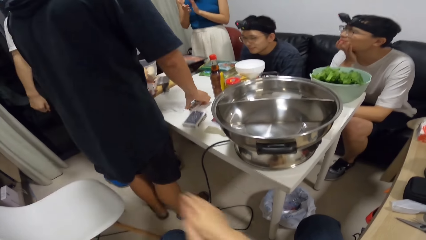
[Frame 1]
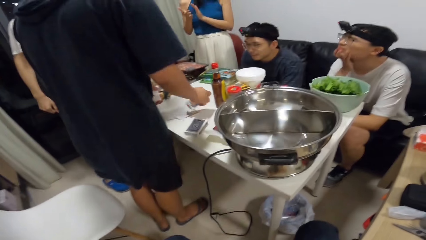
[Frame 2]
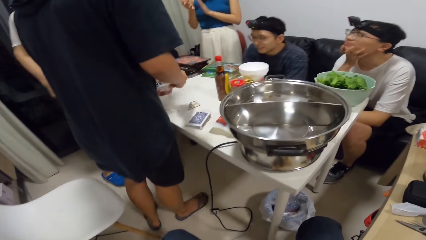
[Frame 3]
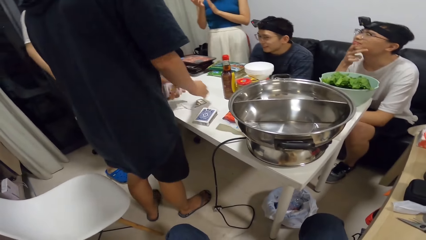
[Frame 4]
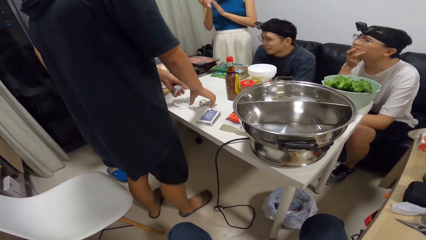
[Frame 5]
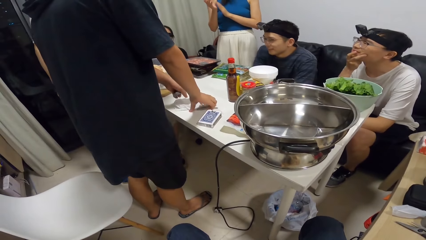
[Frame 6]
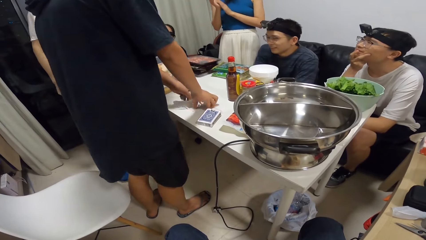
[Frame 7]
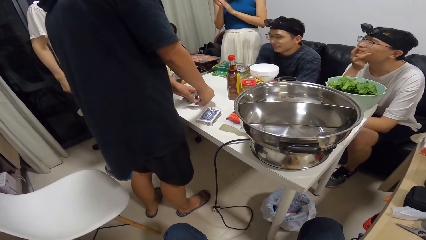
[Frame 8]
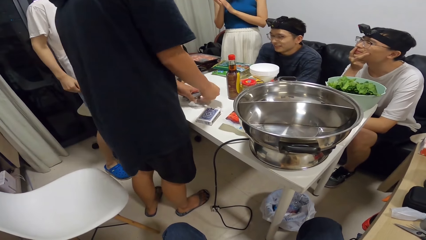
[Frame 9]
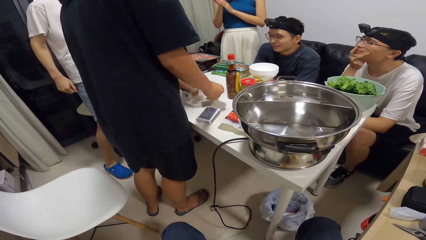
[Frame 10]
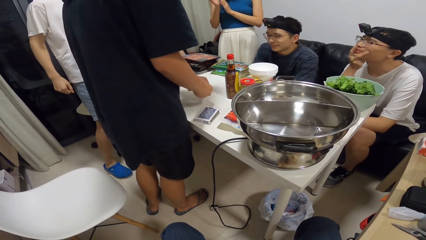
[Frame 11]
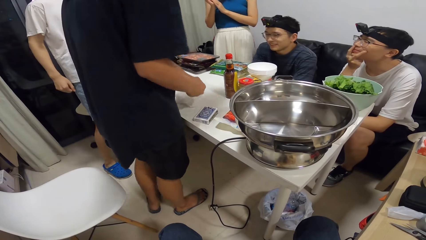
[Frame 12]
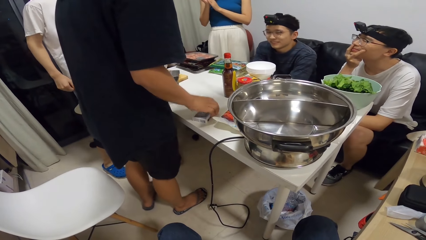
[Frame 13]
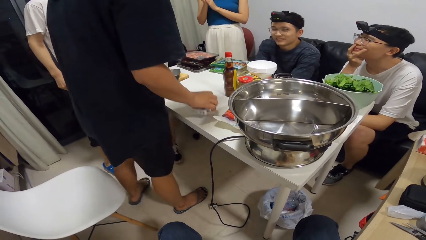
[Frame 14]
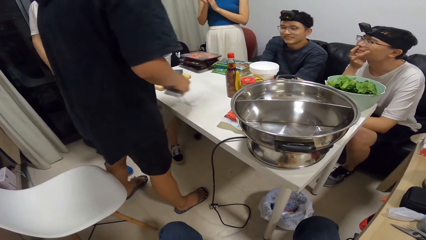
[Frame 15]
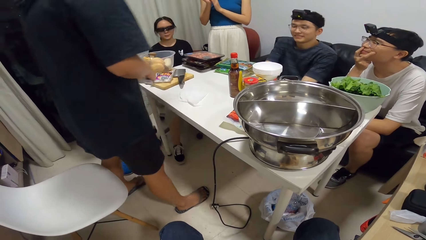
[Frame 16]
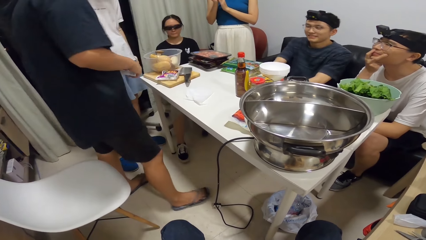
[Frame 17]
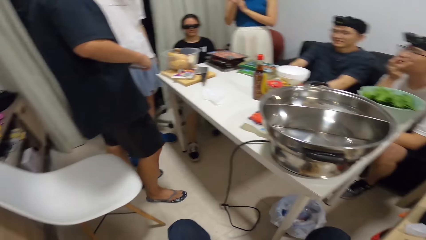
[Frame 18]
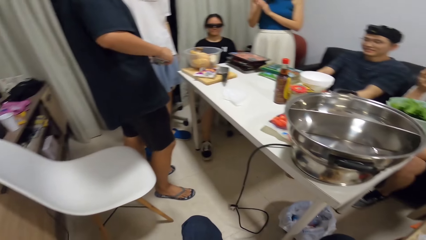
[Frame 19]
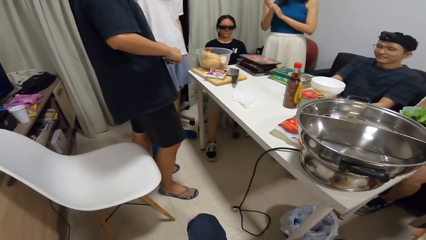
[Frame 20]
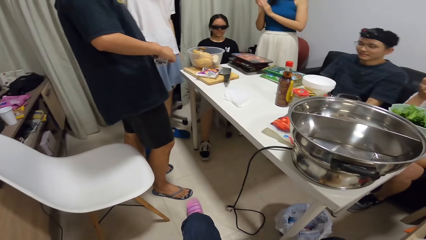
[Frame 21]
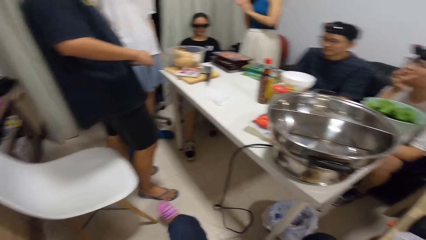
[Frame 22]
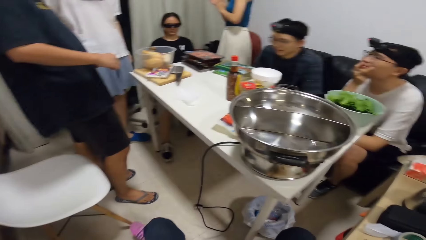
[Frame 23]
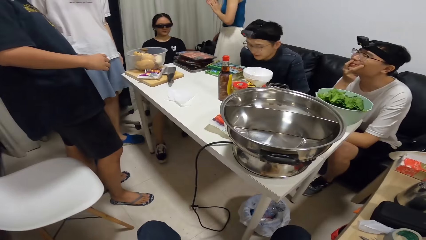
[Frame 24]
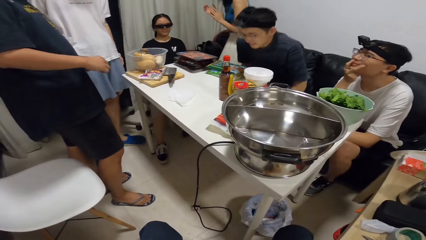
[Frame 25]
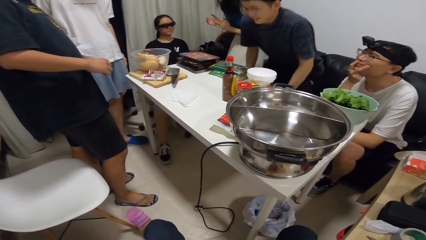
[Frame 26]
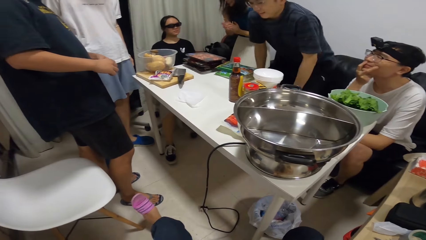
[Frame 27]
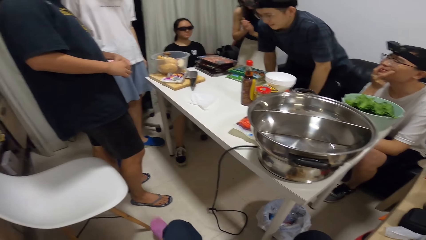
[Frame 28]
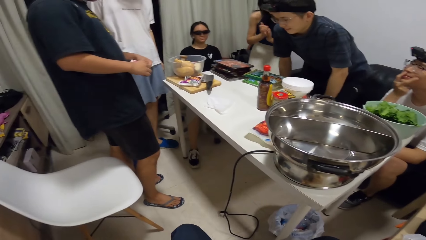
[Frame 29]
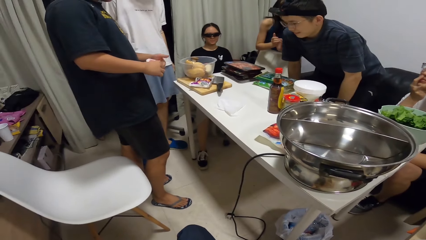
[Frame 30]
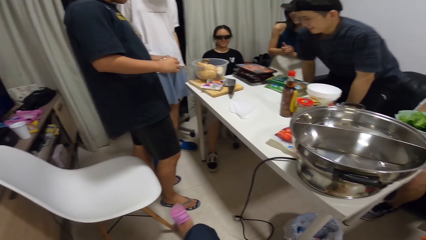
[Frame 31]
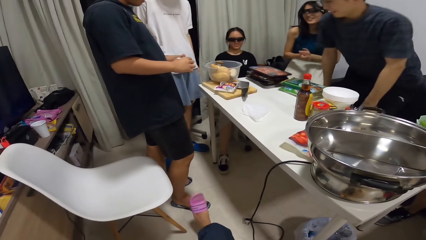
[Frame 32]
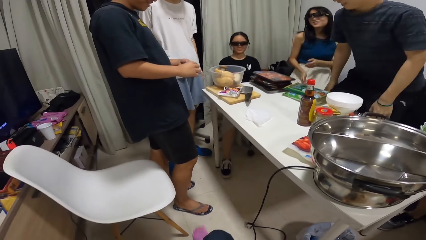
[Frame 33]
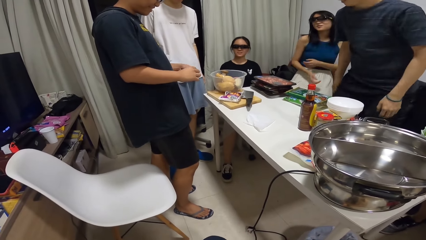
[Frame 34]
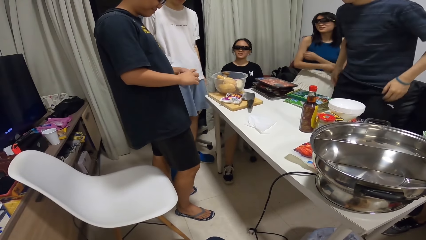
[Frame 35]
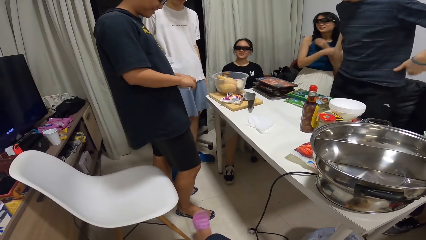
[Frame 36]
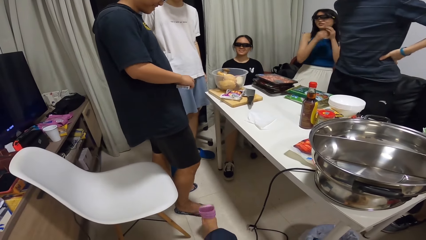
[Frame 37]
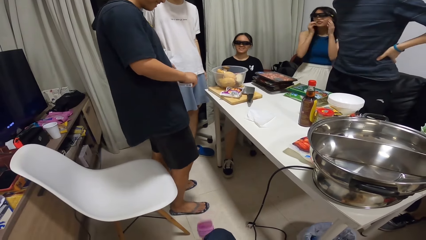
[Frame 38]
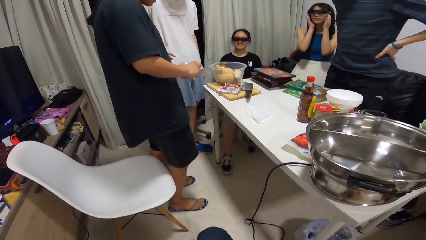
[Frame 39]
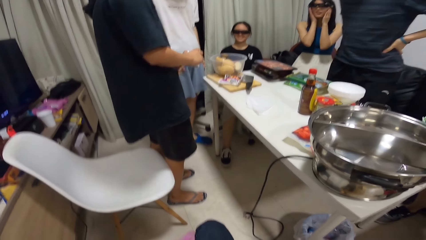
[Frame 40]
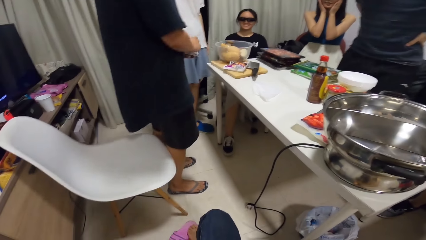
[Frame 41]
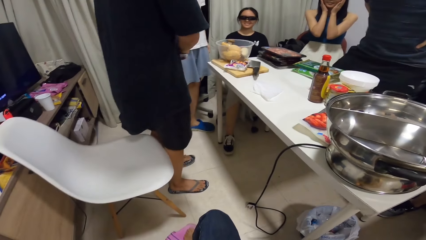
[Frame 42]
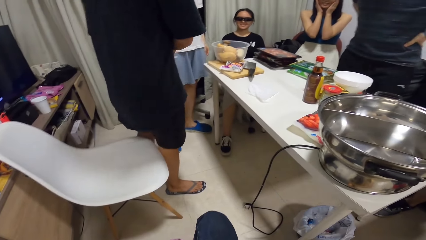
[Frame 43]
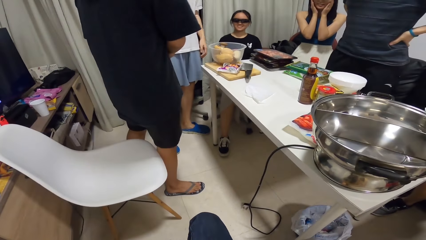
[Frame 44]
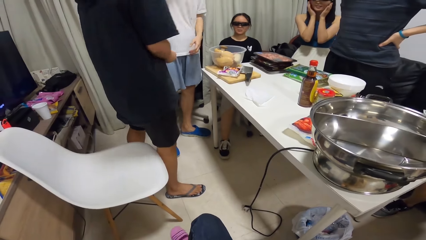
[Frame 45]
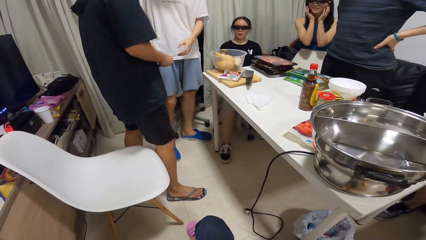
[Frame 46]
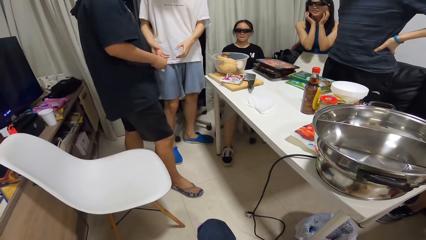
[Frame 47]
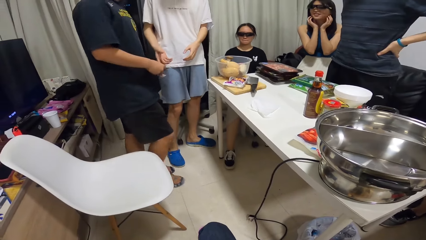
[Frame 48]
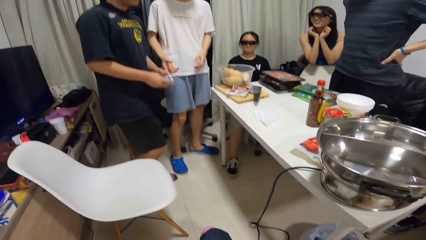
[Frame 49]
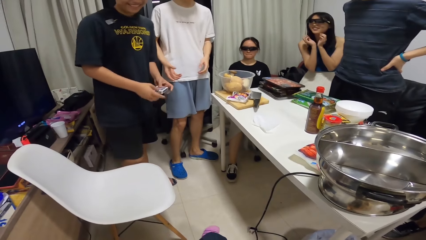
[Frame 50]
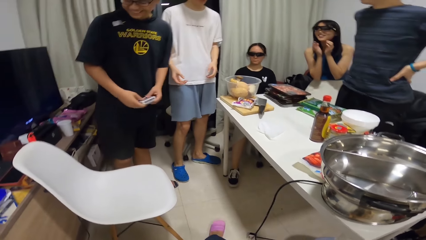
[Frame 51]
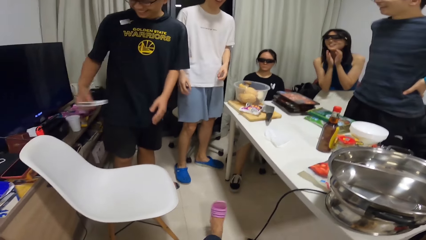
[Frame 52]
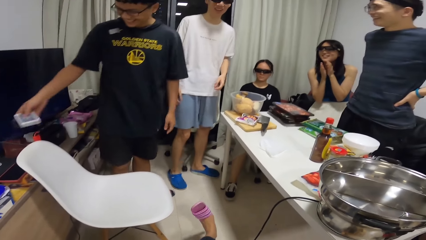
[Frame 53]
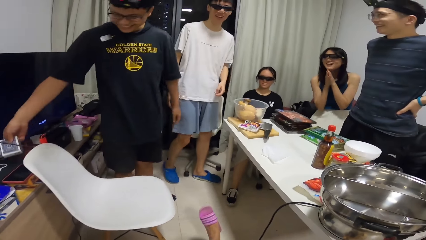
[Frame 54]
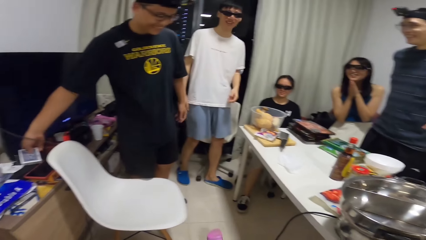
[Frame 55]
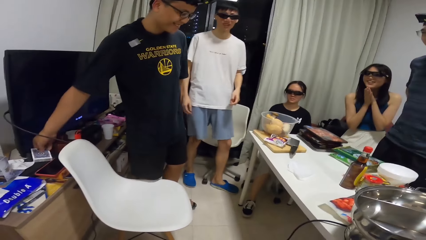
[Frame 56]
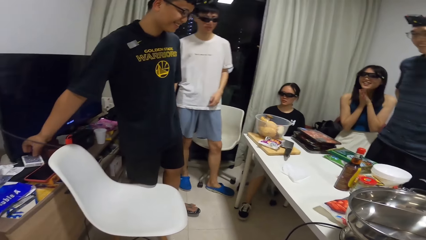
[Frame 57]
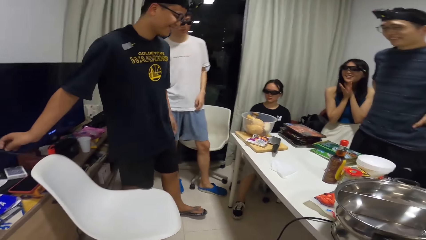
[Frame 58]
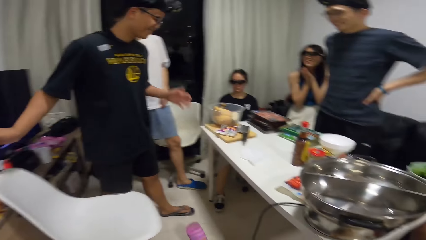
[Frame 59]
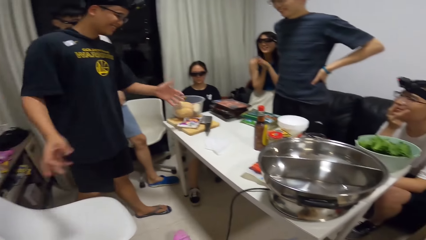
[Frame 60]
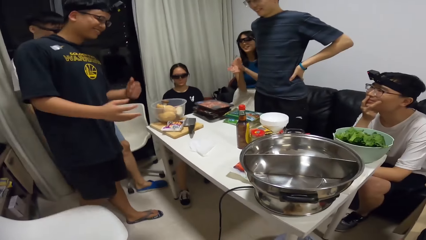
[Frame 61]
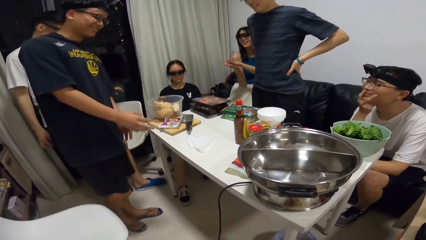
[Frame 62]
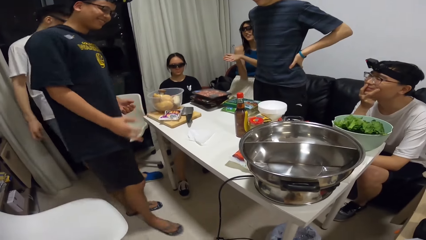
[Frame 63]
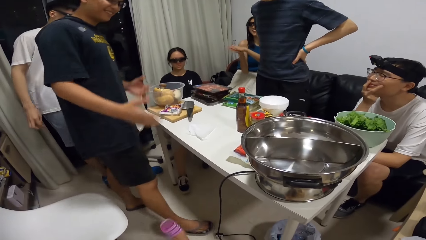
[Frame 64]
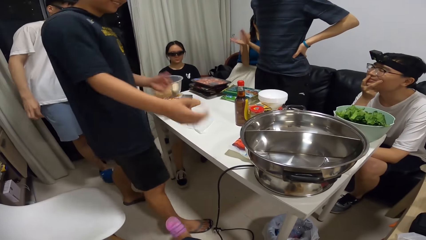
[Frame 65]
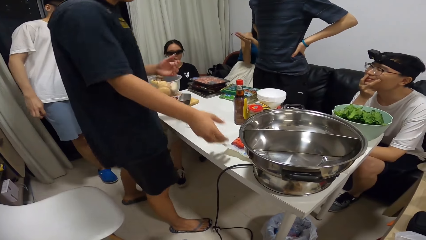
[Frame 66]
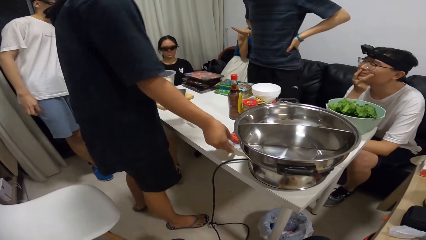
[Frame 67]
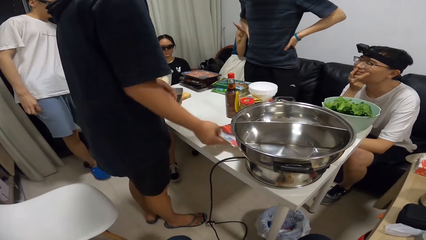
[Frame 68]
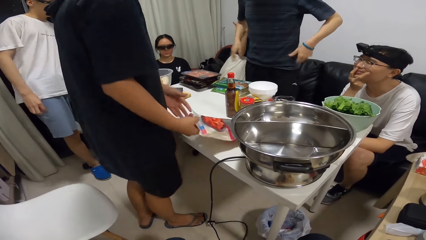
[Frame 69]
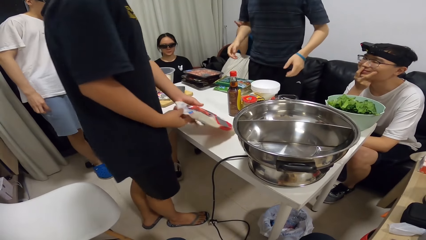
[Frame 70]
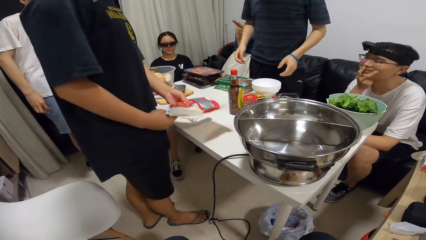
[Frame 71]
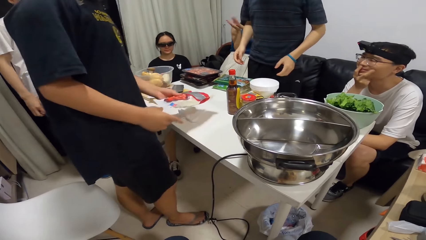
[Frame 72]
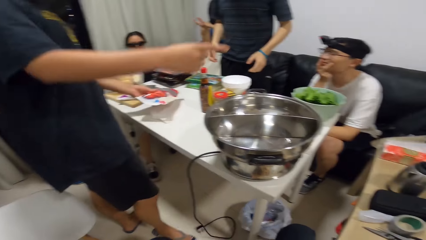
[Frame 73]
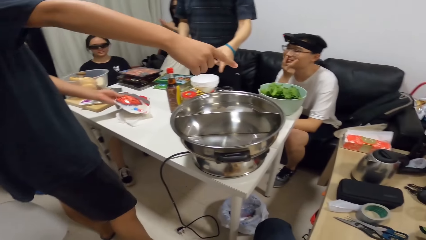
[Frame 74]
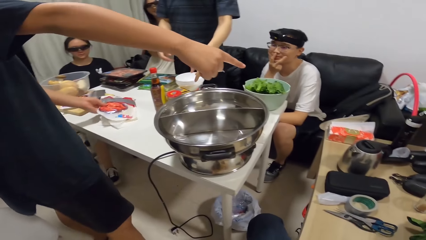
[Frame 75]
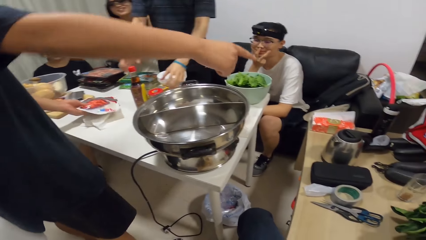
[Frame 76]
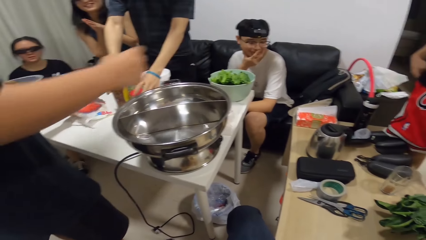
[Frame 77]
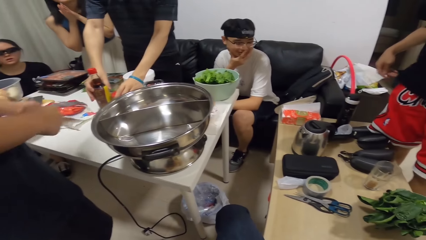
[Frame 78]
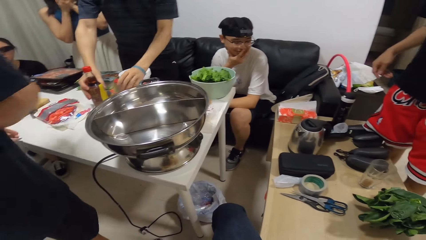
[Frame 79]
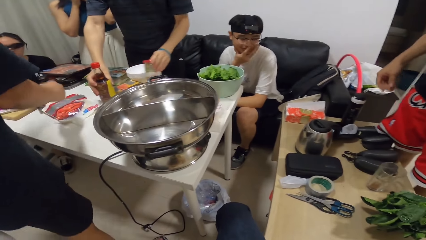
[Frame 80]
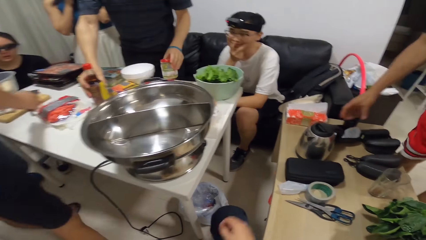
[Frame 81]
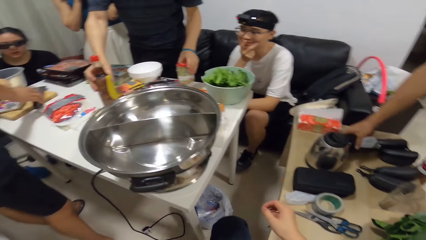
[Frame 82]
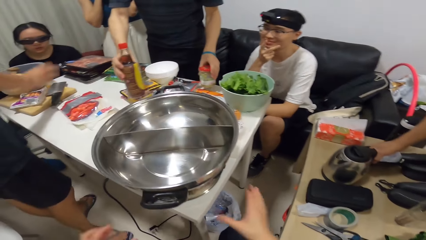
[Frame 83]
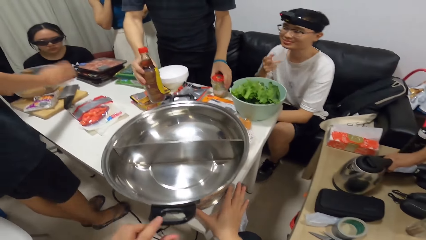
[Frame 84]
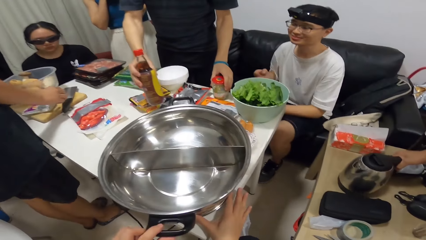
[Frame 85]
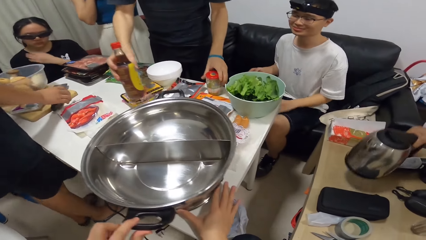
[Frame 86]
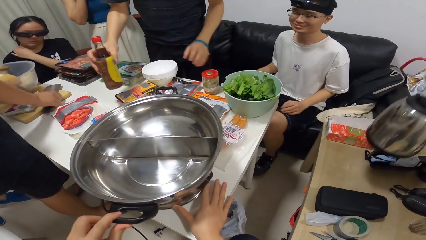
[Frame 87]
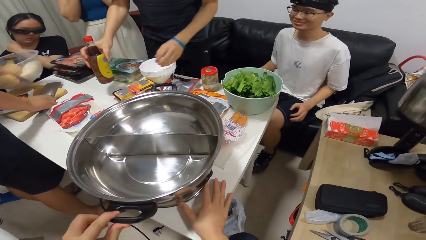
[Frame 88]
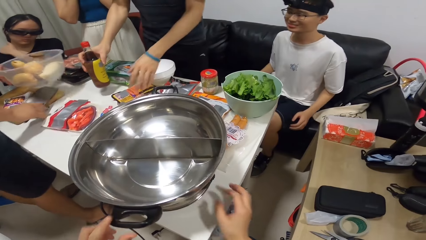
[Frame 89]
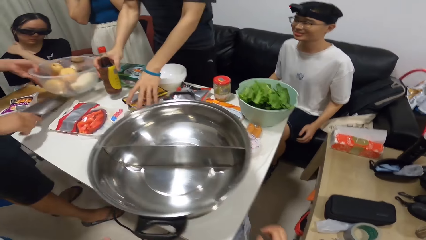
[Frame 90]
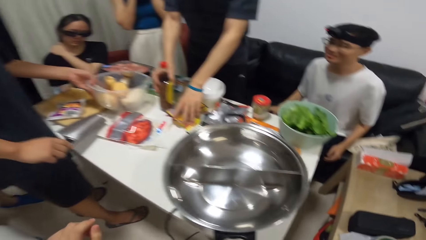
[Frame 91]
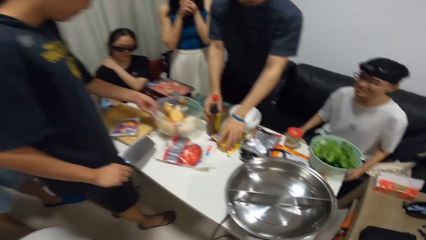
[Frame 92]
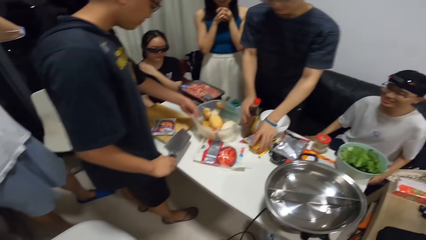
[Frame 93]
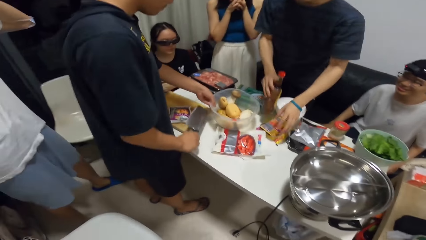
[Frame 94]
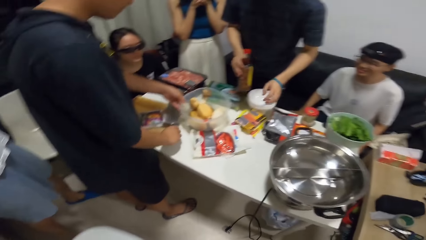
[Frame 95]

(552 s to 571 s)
A man picks the empty card pack on the table with his right hand. Another man puts the playing cards into the pack with both hands. Another man stands. A woman sits. The second man drops the pack of cards on a television stand with his right hand. The second man shakes his hands, picks a pack of chips on the table with his right hand, and passes the pack of chips to his left hand. The second man points his right hand. The third man touches a bottle on a table with his right hand. The second man drops the pack of chips on the table with his left hand. The third man moves a jar on the table with his left hand. The third man moves the bottle in his right hand on the table. Another man picks an electric jug on the table with his right hand. The camera wearer moves a cooker and pot on the table with both hands. The second man moves a bowl on the table with his left hand. Another man picks a chopping knife on the table with her right hand.
